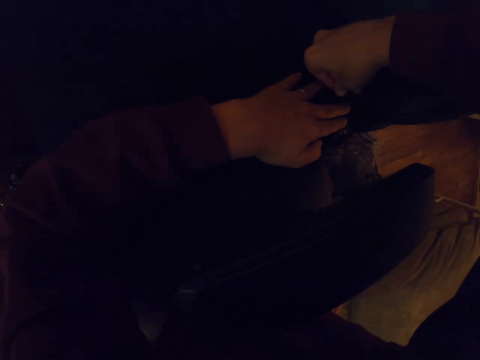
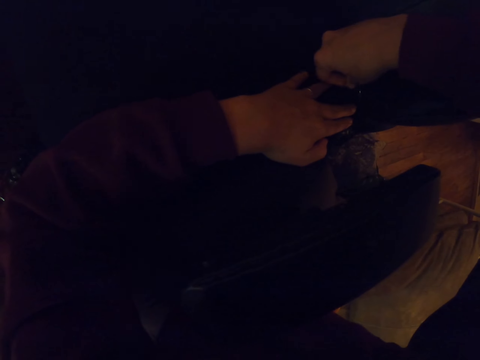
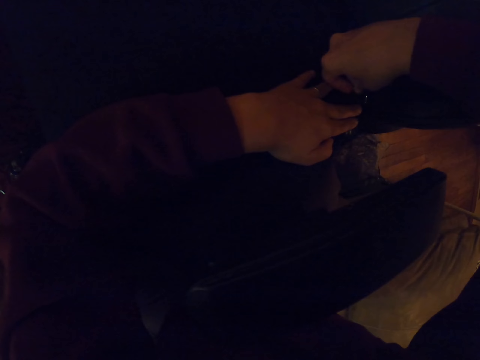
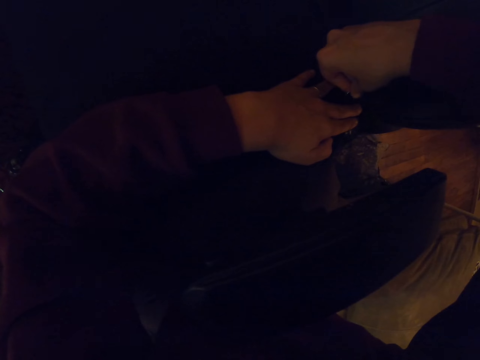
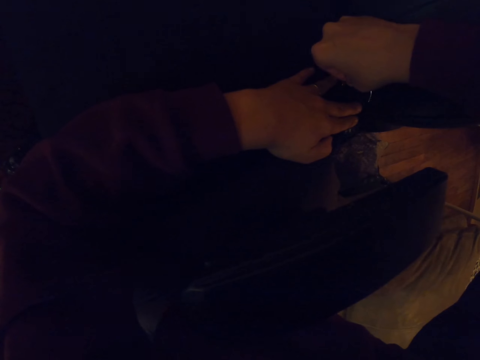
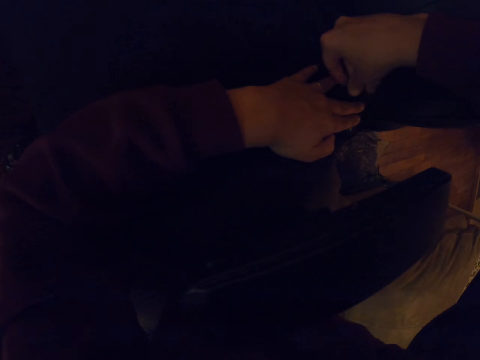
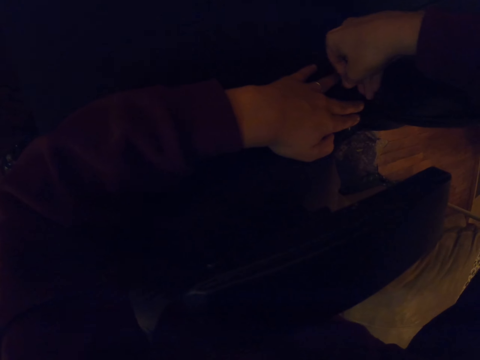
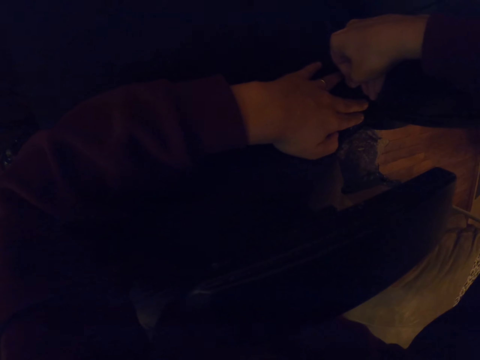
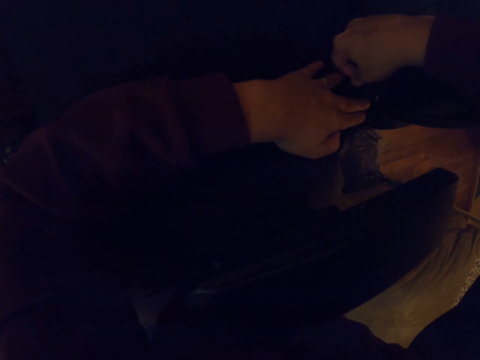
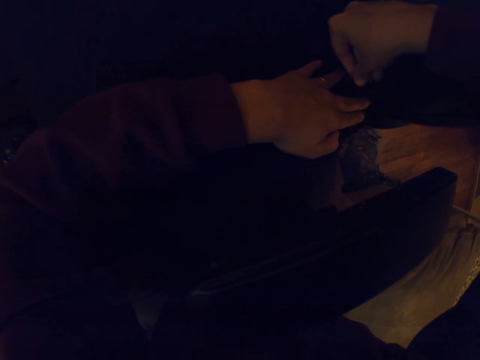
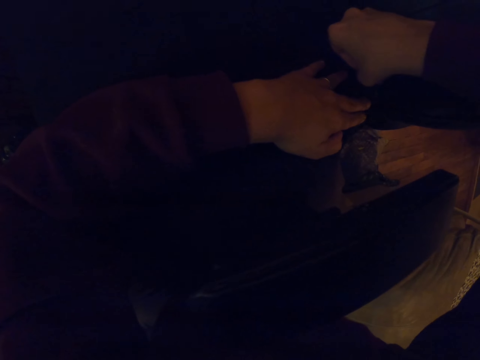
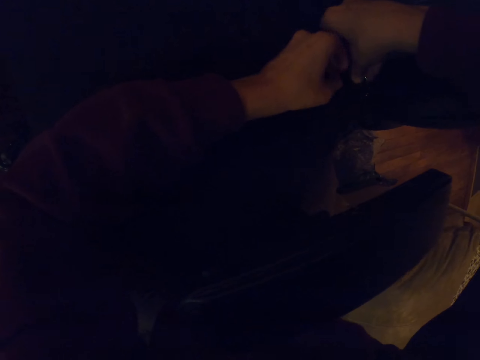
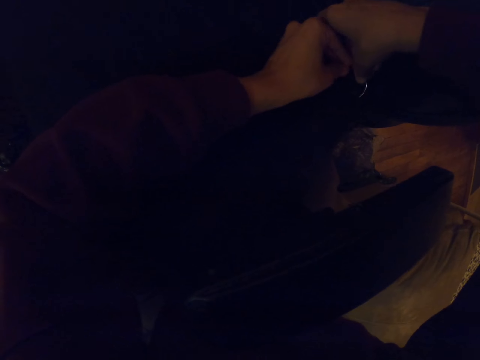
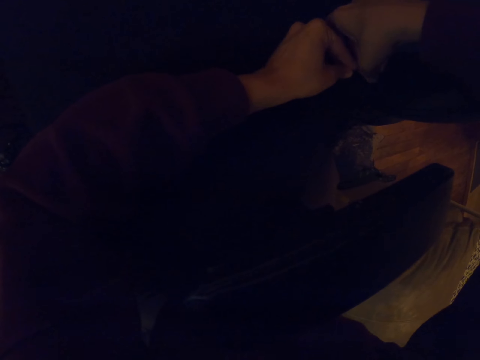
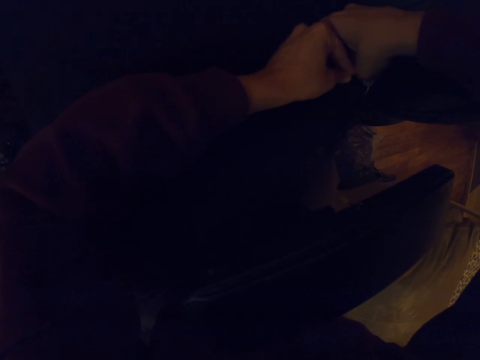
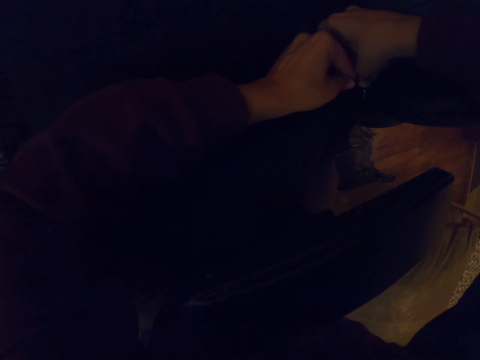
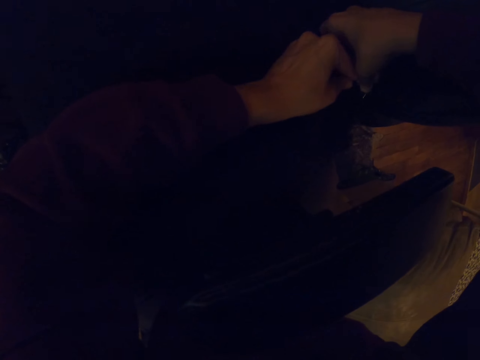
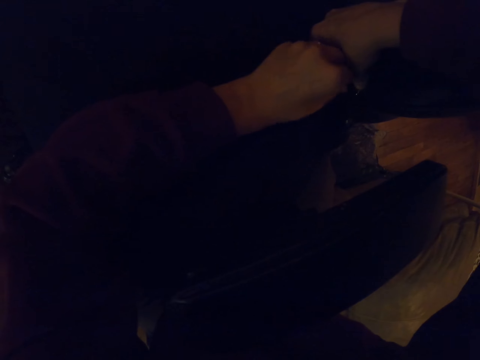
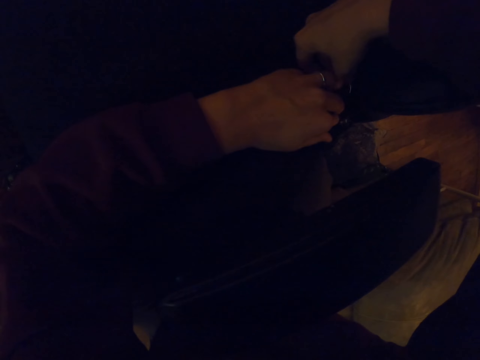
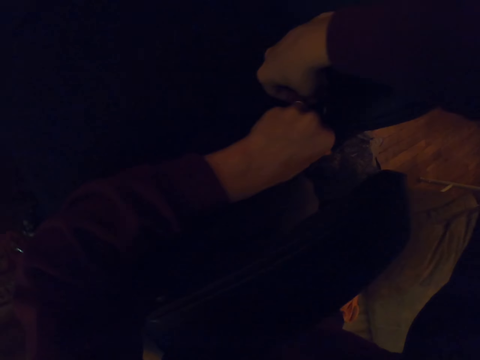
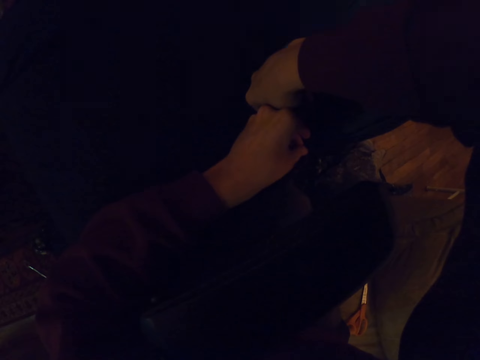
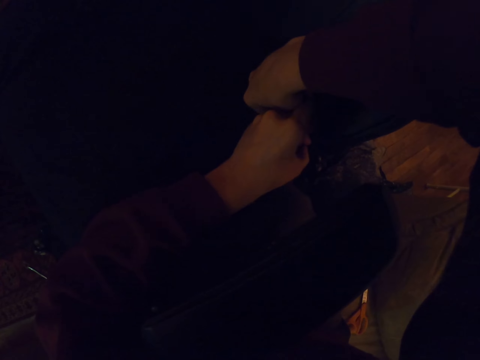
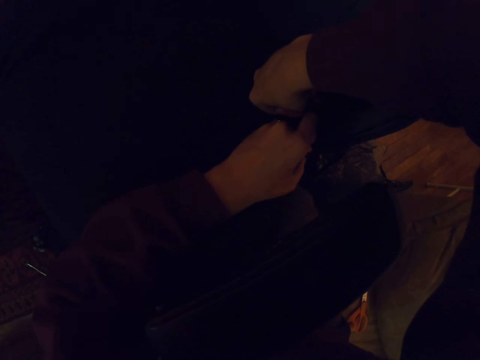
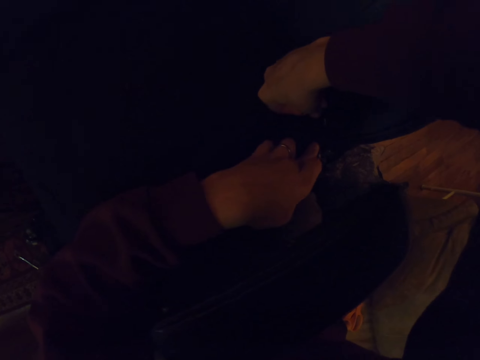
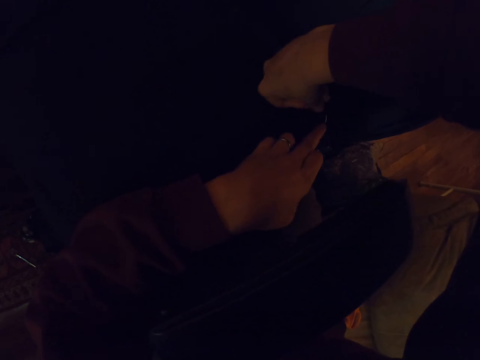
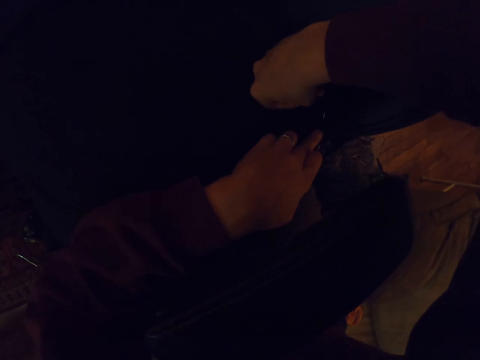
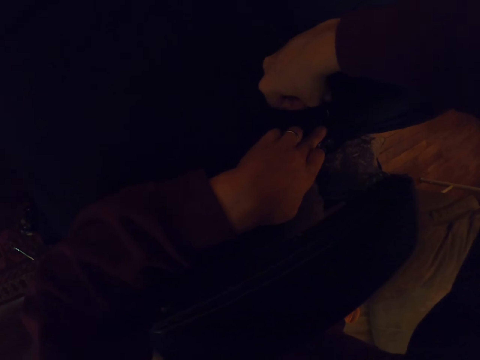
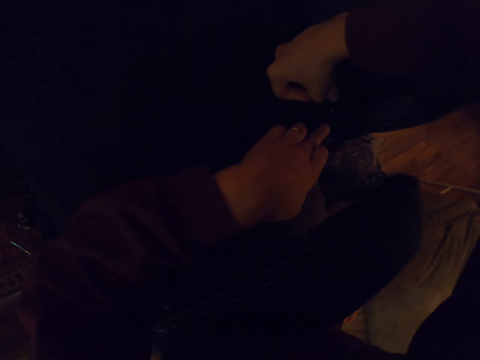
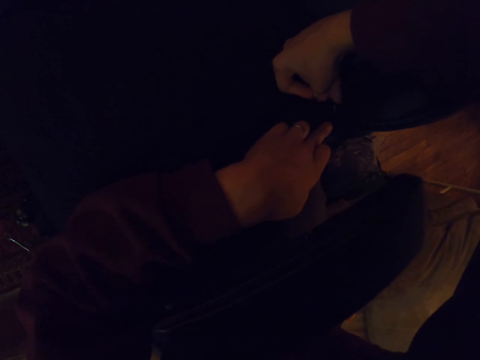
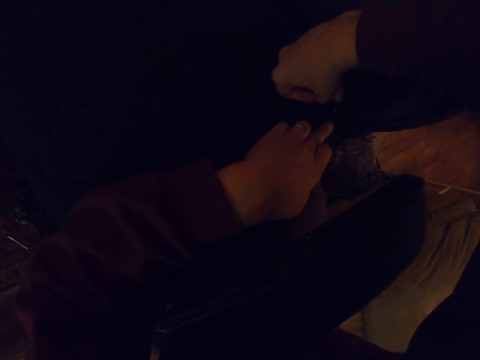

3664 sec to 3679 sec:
The camera wearer sews the chair with a hook. They sew the chair with the hook repeatedly.

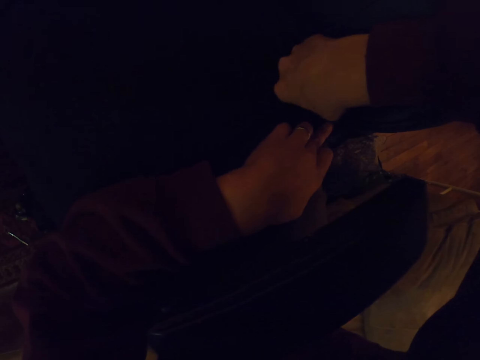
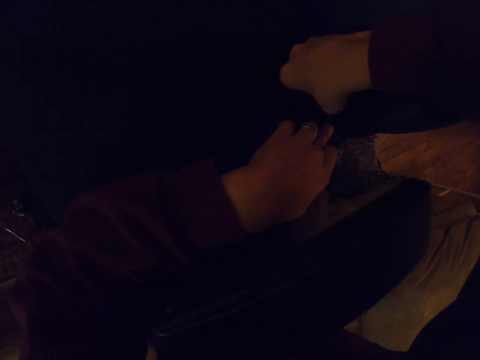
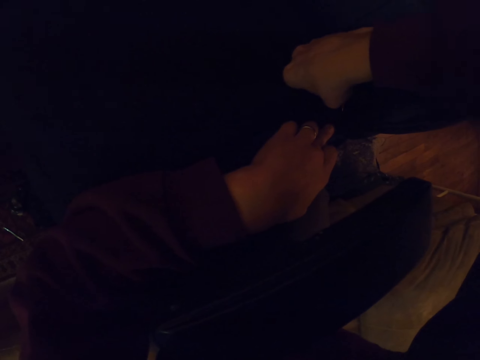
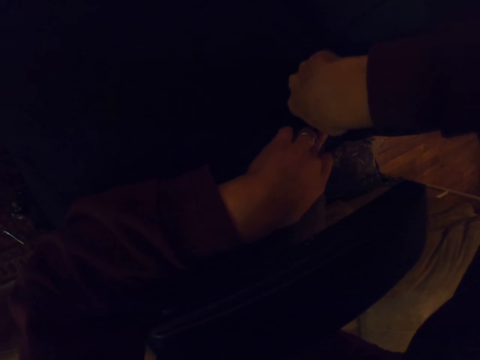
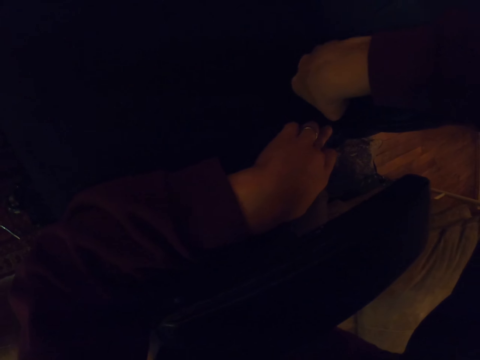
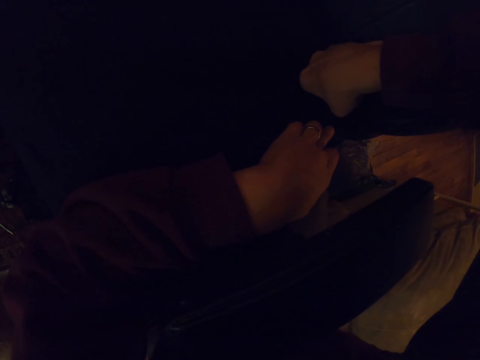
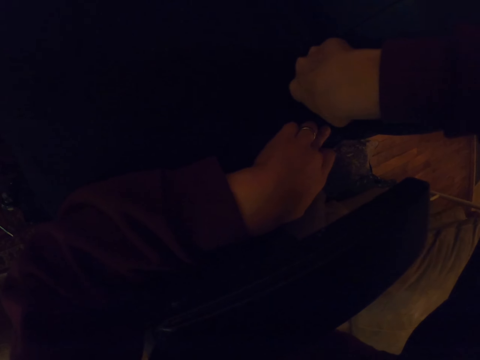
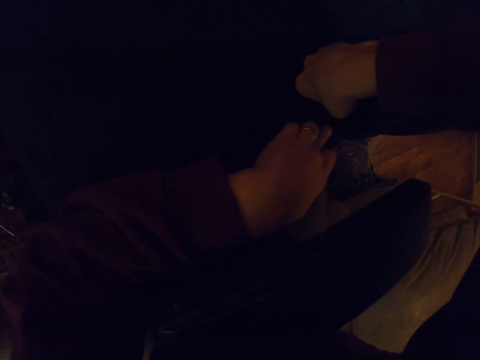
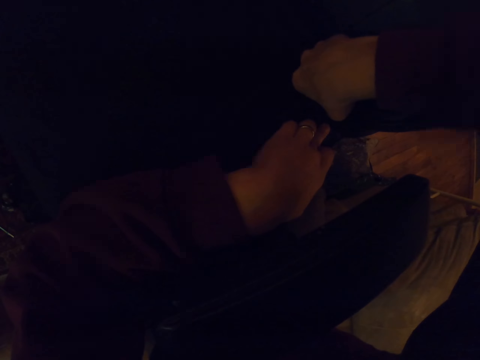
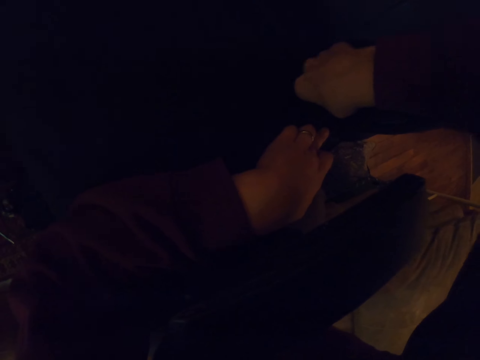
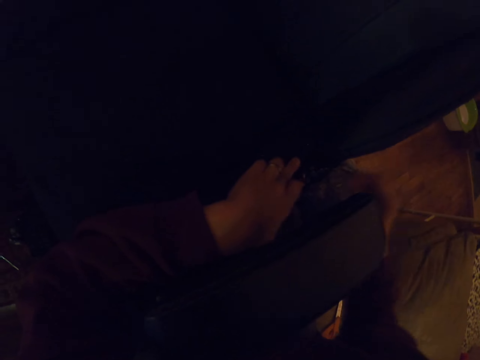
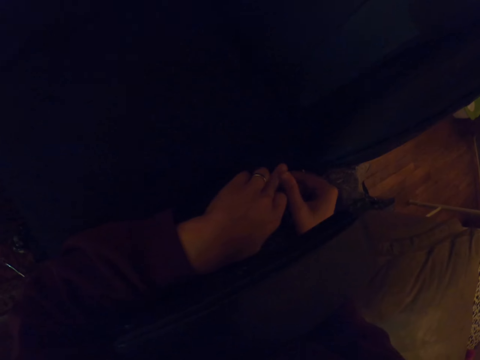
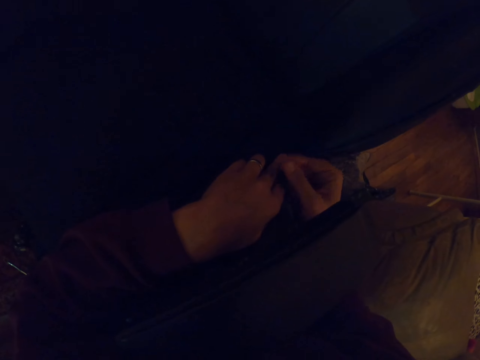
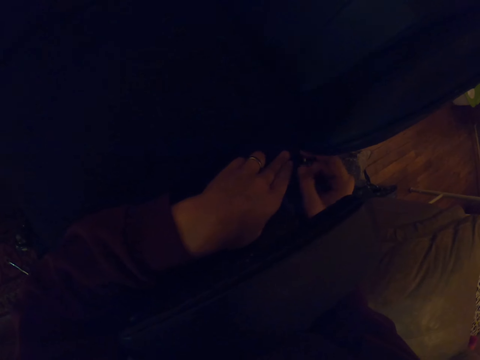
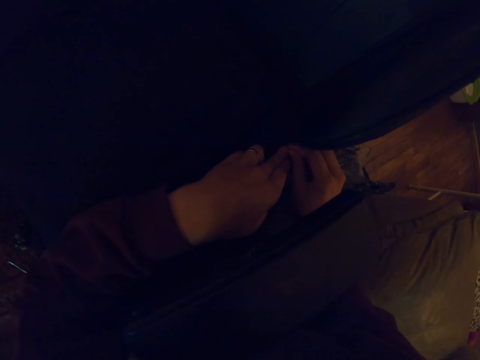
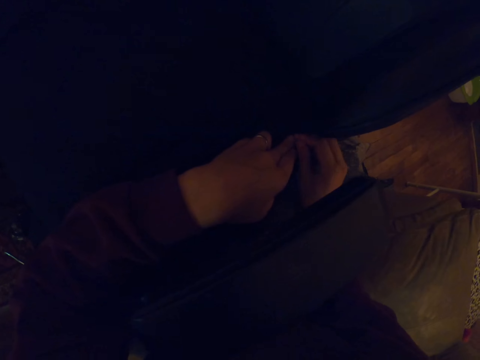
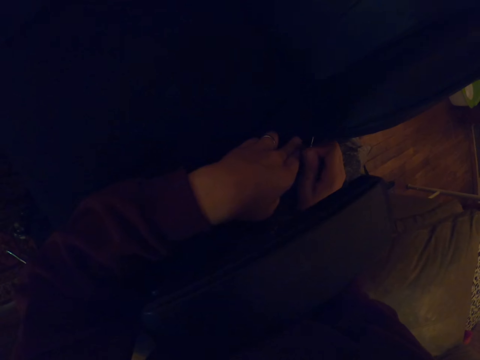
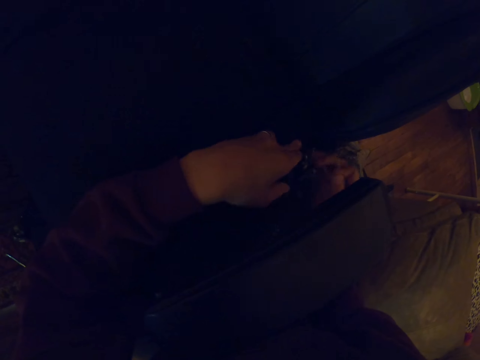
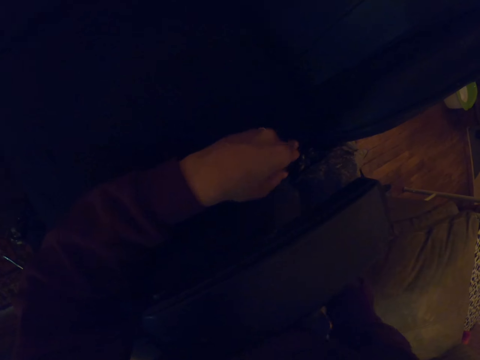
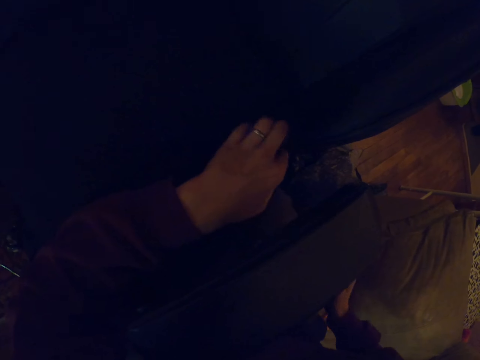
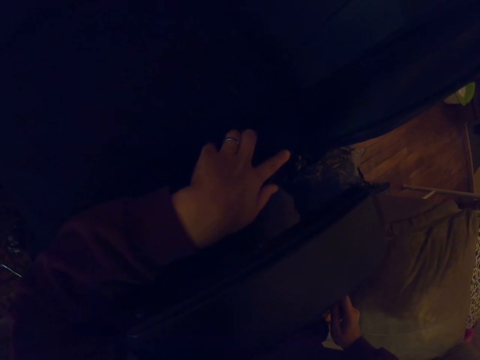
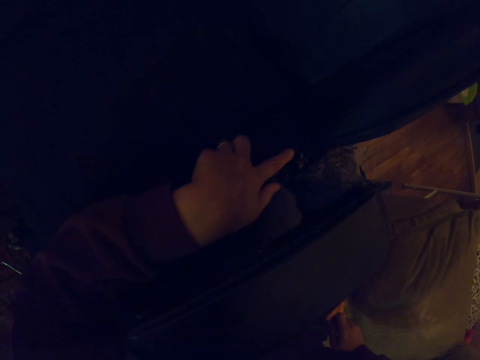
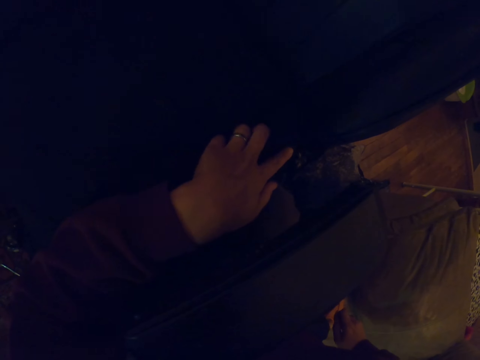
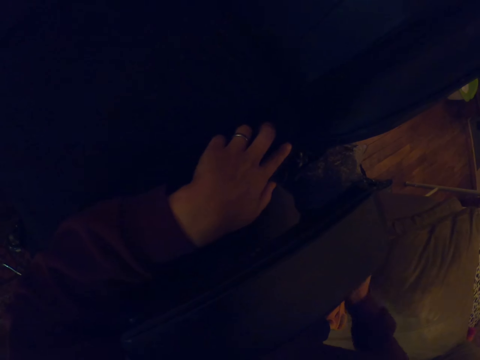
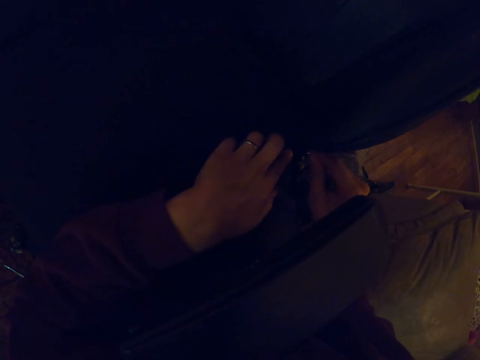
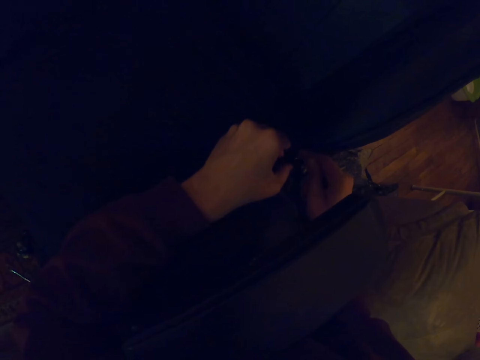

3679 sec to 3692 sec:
The camera wearer sews the chair with a hook. They move the right hand. They sew the chair with the hook.
